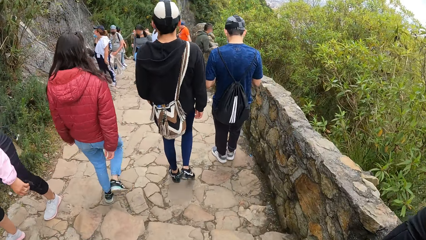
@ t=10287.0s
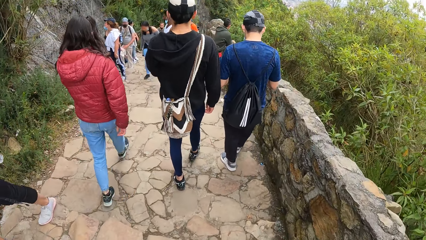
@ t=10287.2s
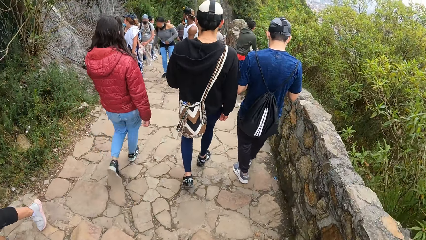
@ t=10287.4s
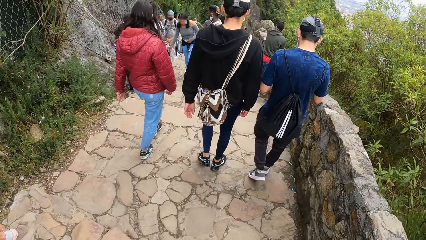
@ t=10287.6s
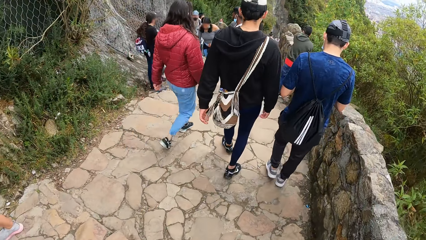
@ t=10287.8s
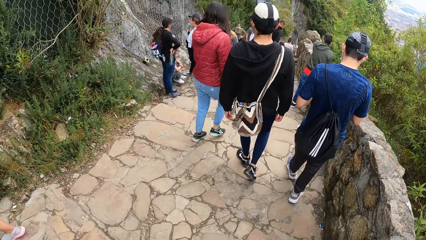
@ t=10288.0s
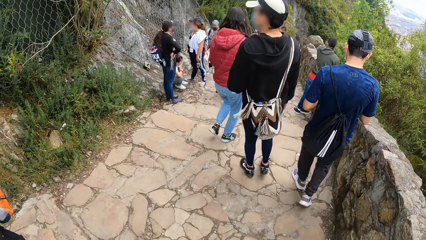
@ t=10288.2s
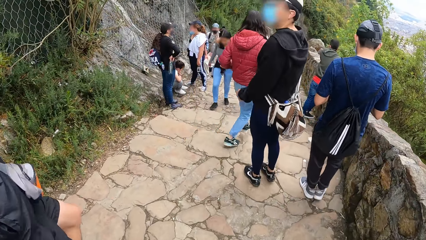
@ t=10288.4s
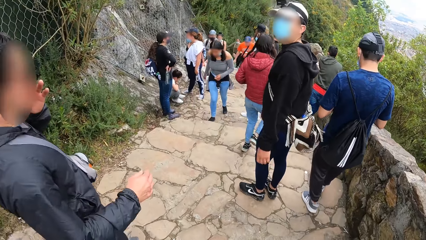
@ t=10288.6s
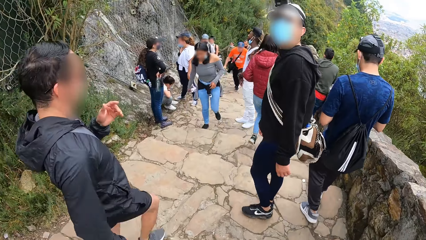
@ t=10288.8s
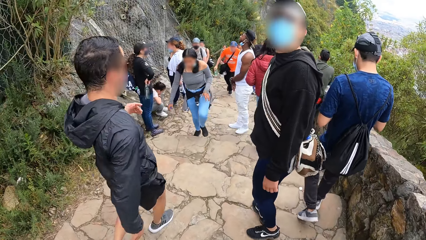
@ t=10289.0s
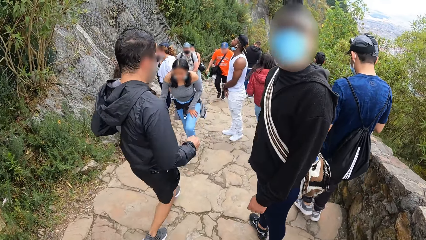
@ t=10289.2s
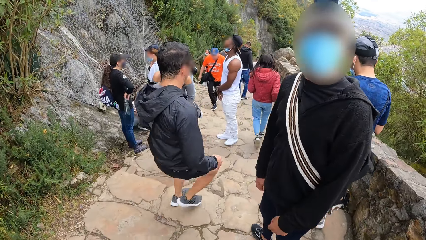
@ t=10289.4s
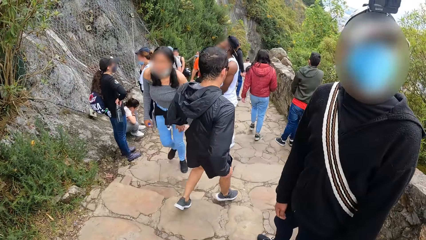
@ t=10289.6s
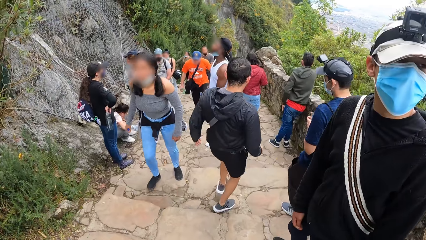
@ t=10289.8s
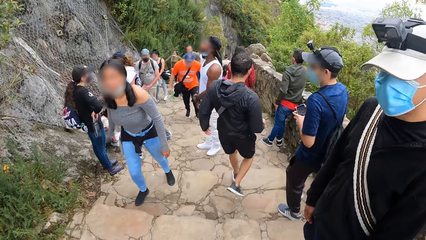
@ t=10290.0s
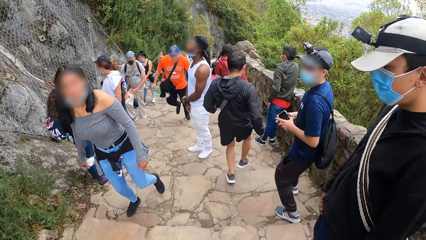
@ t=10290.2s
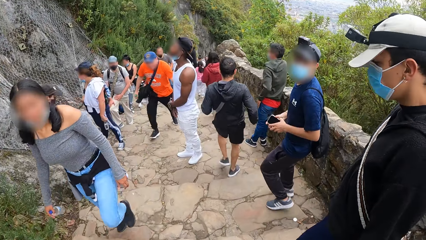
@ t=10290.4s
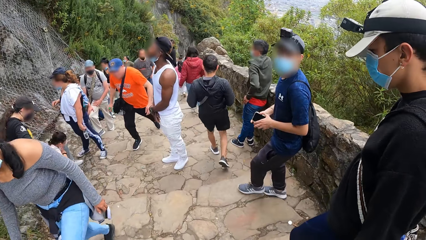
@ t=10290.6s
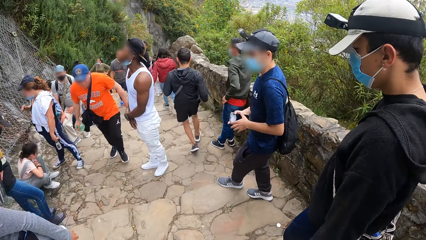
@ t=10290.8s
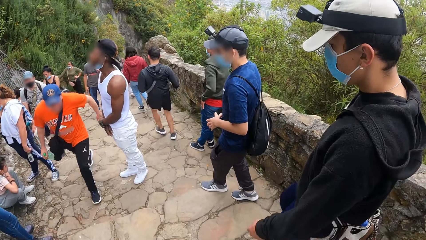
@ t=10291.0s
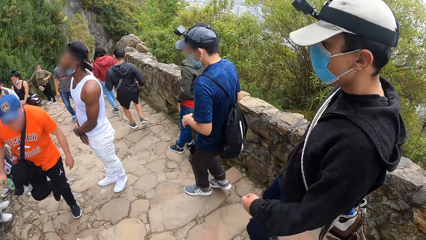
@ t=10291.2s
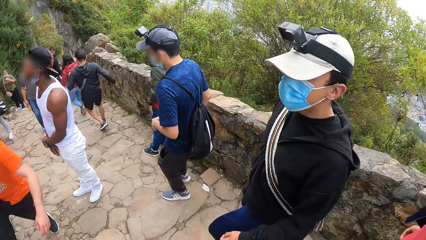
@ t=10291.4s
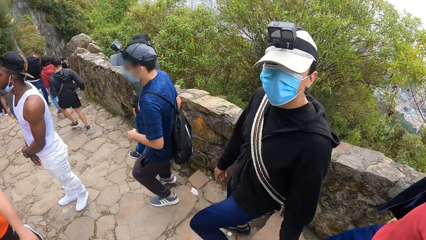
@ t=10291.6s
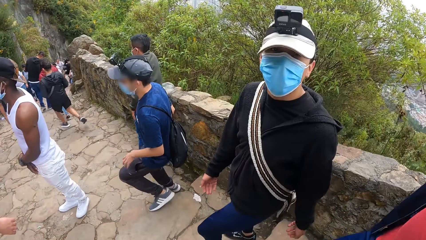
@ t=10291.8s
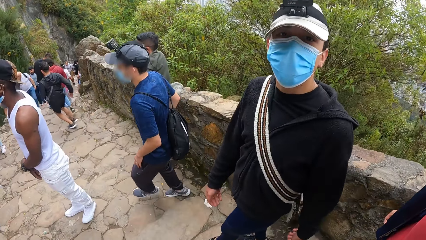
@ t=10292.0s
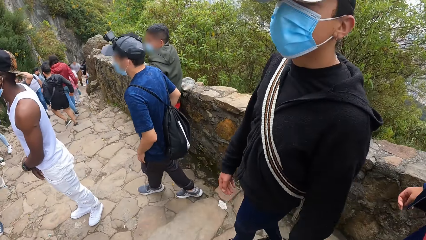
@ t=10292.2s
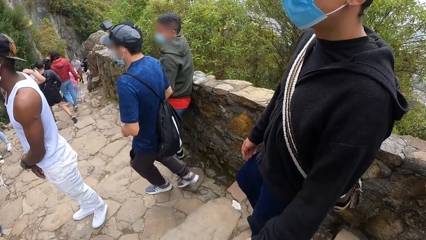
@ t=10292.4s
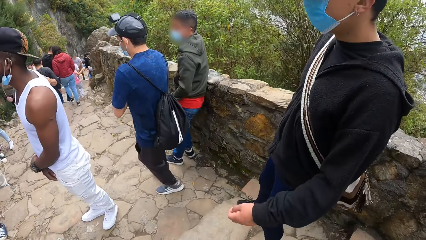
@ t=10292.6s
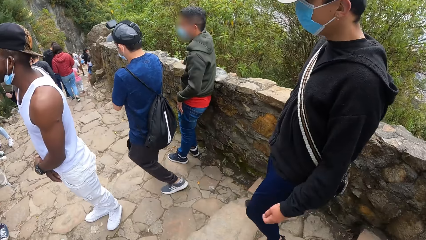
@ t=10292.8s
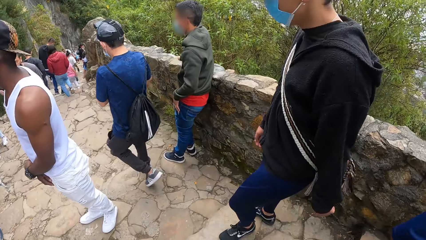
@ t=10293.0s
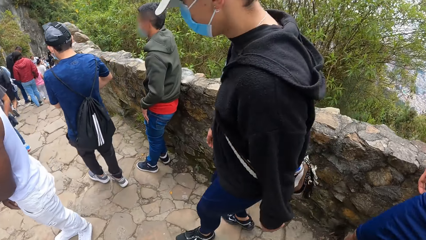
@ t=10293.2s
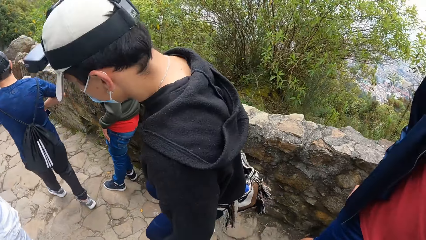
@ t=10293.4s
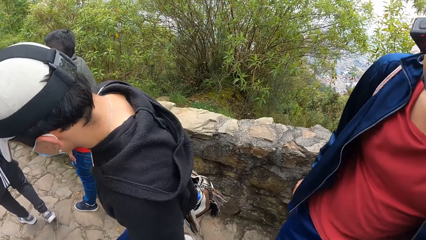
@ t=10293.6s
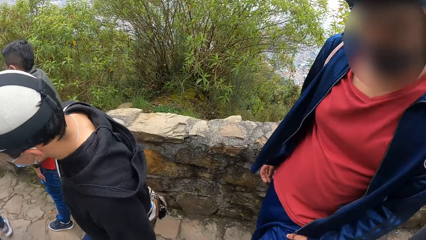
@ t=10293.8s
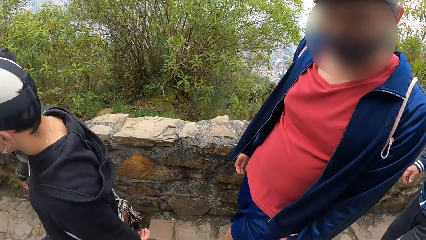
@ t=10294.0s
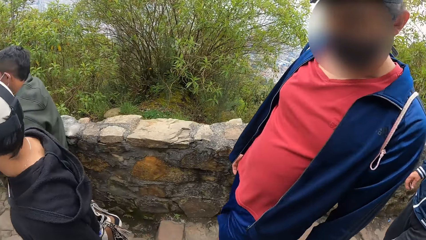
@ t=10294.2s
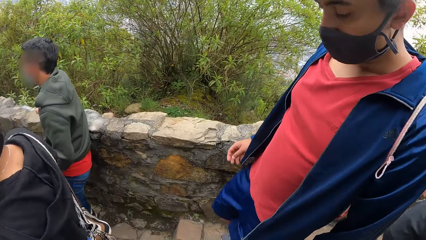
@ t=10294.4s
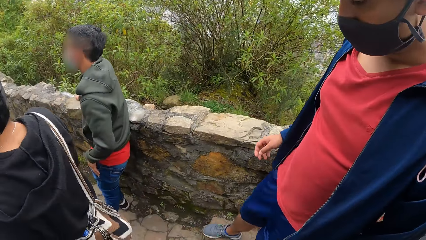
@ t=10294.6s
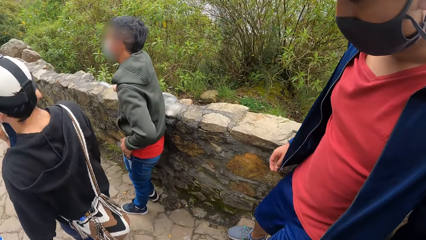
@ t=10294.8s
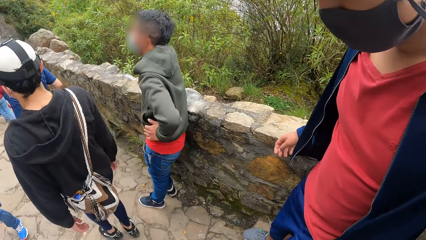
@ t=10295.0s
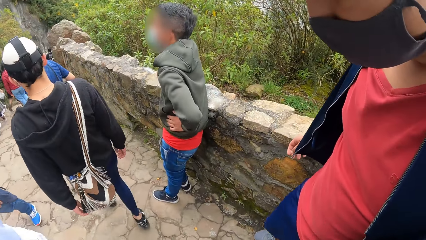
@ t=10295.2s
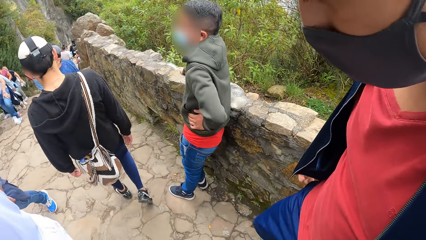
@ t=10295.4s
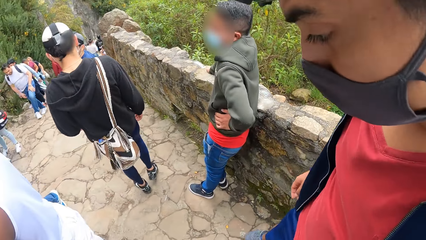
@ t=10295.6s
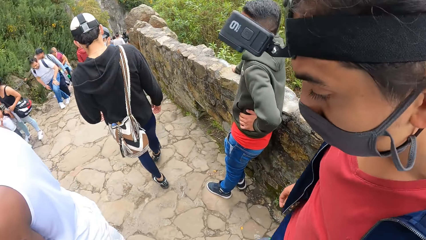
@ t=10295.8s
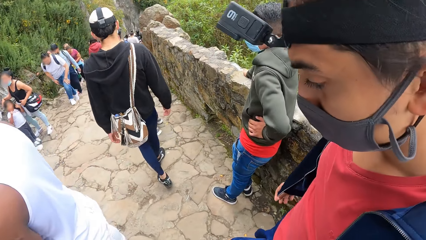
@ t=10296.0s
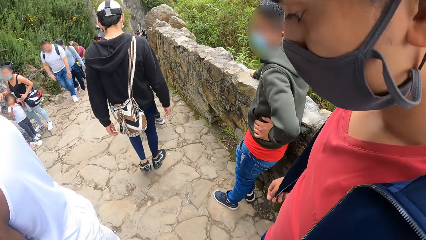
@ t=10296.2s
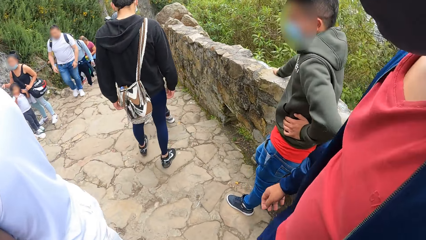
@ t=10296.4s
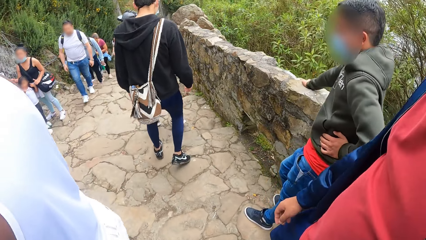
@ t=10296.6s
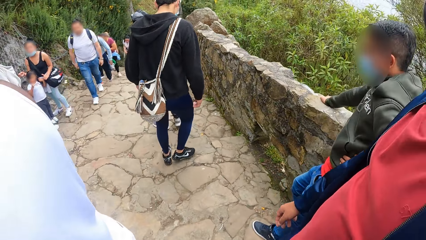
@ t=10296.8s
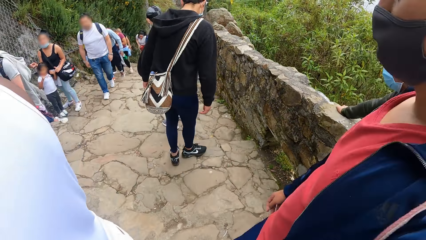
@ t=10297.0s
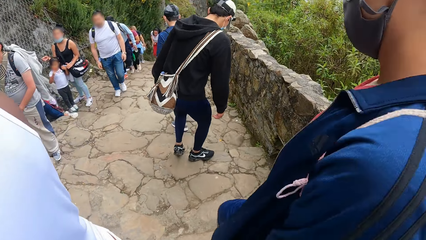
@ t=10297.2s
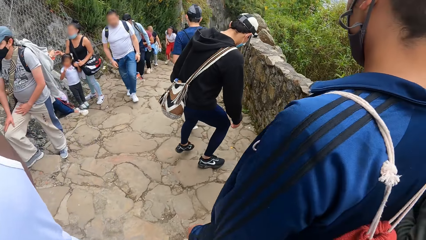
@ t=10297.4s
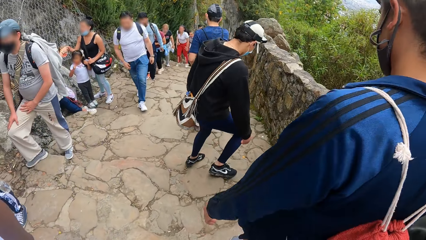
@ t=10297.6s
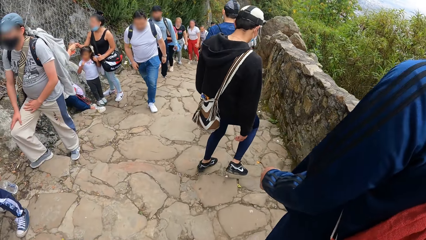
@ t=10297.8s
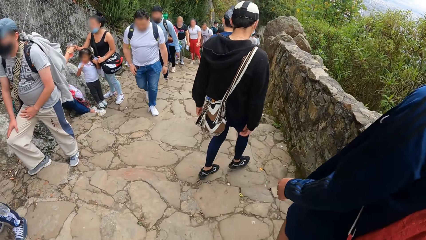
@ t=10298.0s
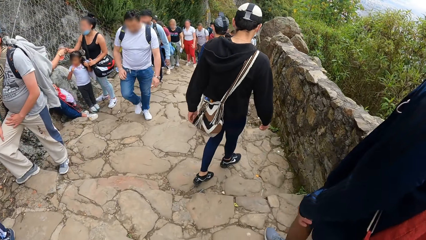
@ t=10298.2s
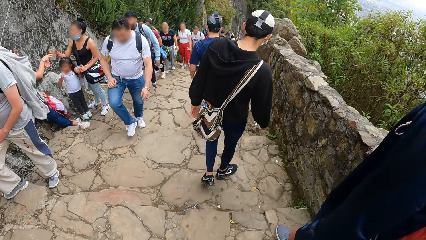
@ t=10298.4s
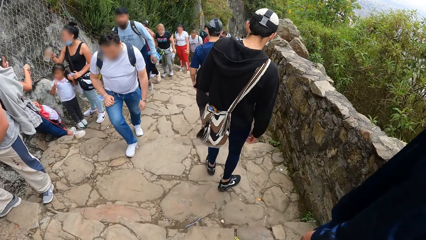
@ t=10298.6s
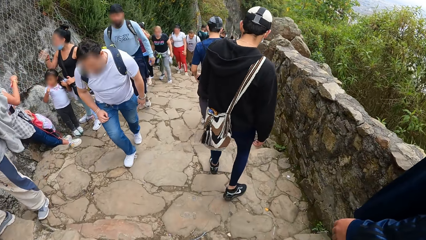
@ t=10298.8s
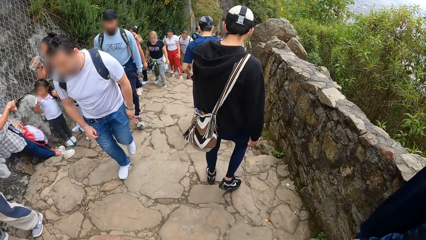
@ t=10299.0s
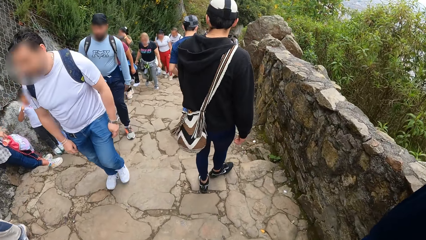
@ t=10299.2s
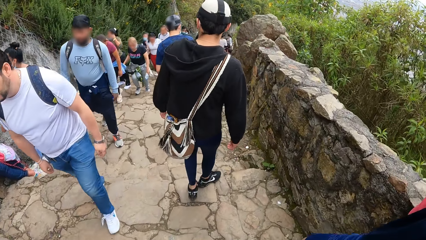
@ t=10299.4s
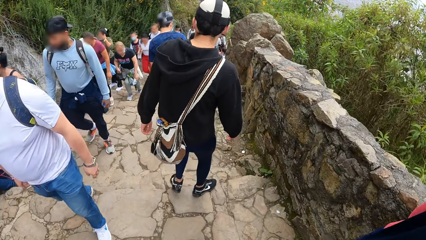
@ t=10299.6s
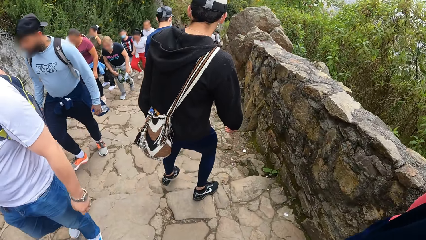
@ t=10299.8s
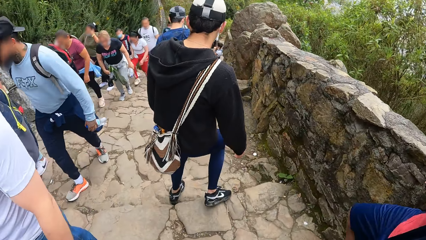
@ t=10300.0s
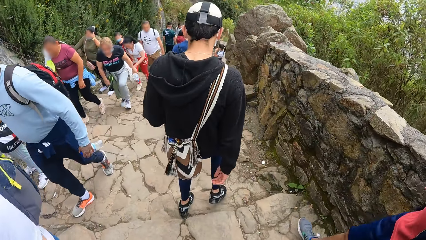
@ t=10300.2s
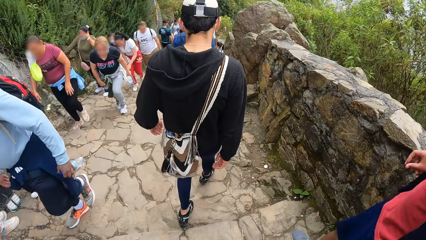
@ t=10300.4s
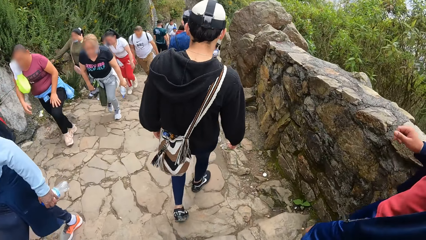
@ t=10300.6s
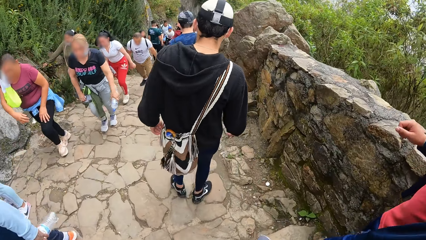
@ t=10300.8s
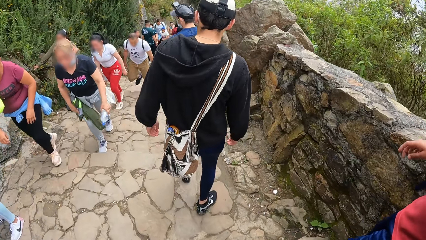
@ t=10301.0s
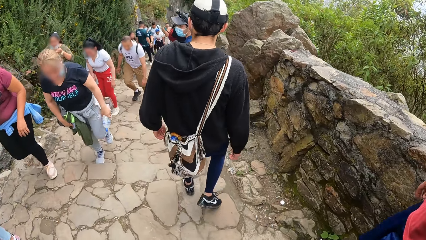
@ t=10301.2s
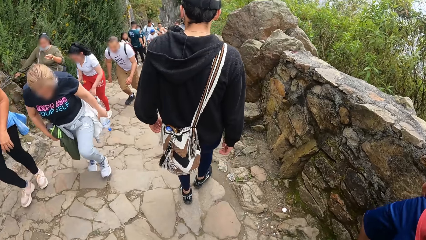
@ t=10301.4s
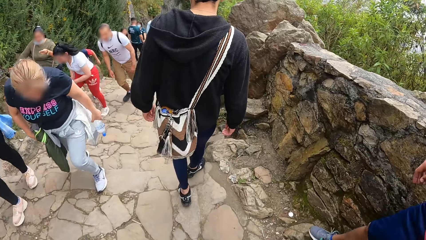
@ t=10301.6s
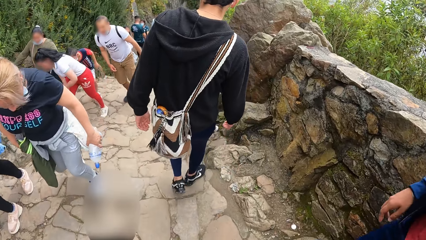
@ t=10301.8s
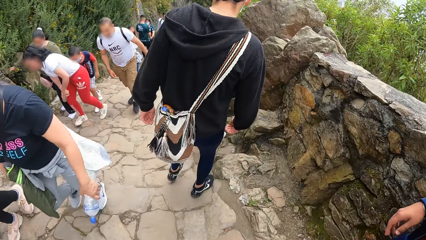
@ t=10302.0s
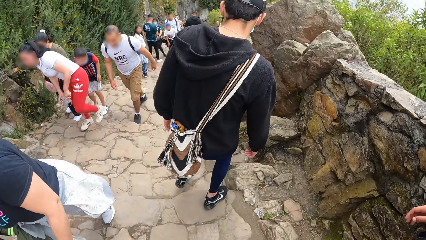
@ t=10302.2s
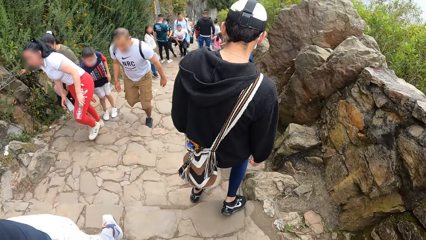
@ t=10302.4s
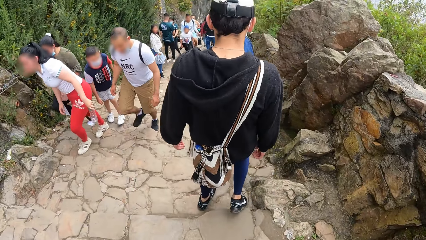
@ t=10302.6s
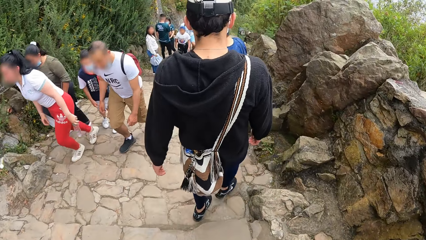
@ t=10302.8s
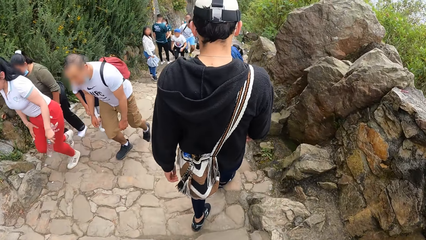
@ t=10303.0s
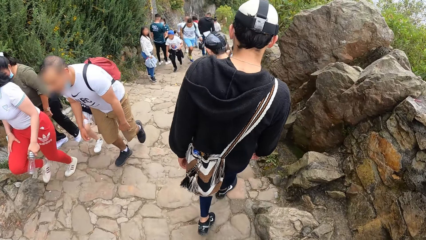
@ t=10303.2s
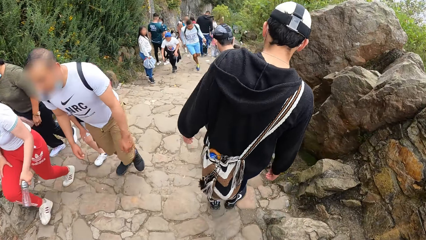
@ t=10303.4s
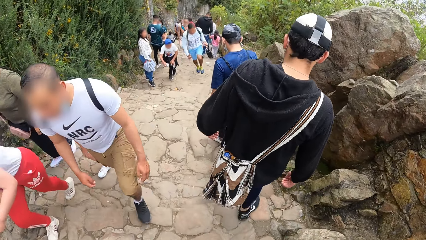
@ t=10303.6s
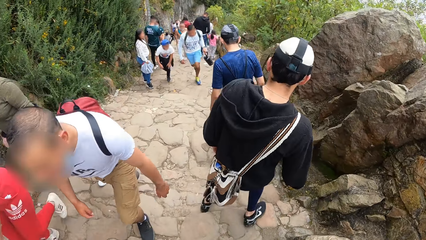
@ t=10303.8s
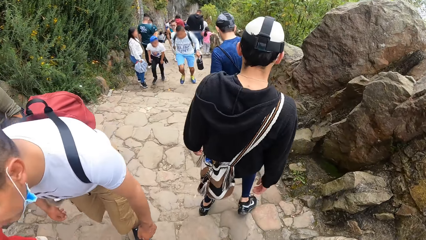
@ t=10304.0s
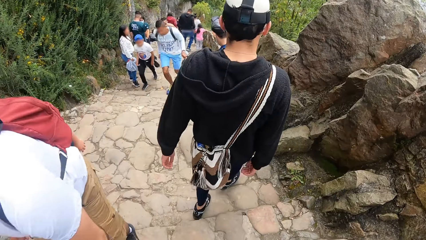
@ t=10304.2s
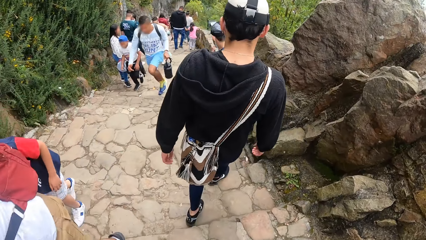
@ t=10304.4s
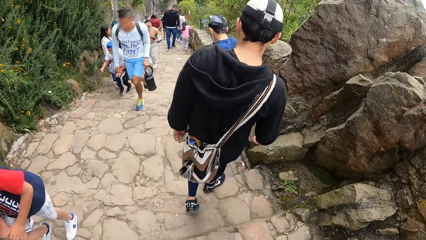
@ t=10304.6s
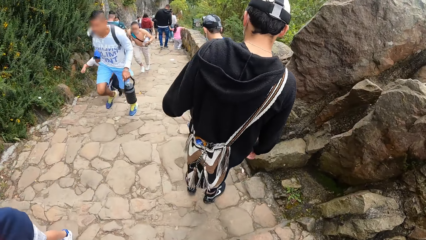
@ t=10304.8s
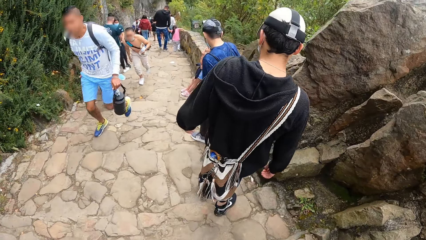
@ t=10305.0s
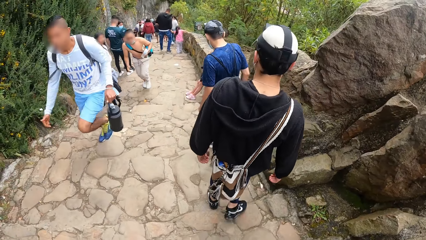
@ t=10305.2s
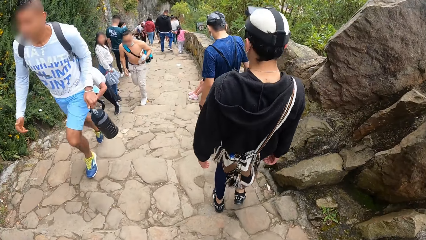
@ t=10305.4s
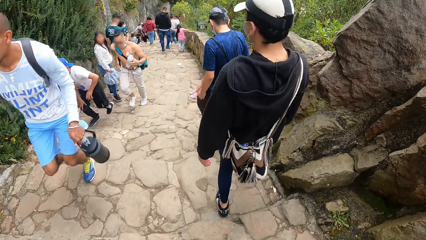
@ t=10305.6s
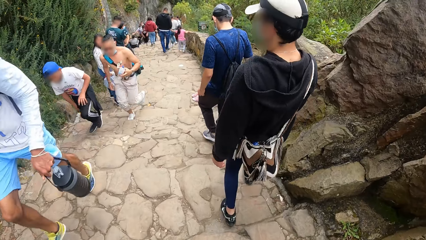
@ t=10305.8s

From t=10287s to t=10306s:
The camera wearer converses with a man. The man hikes down the mountain. The man converses with the camera wearer. The man hikes down the mountain. The camera wearer hikes down the mountain.
